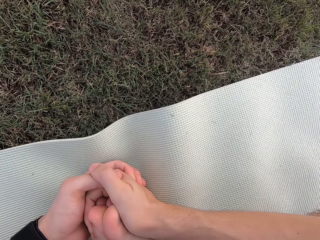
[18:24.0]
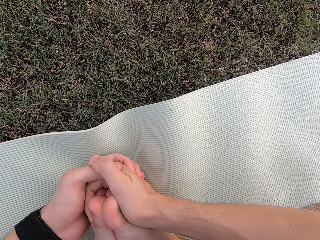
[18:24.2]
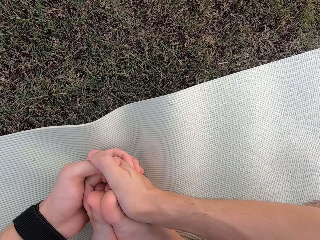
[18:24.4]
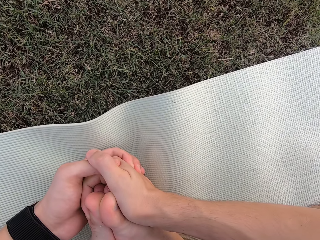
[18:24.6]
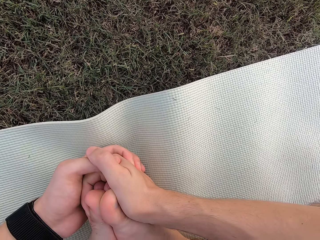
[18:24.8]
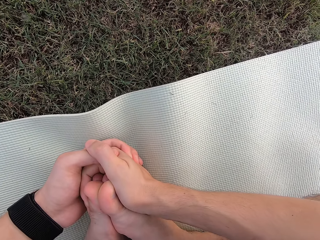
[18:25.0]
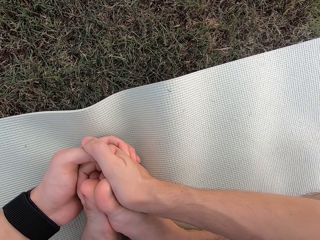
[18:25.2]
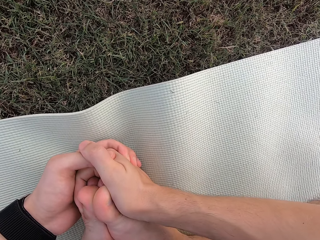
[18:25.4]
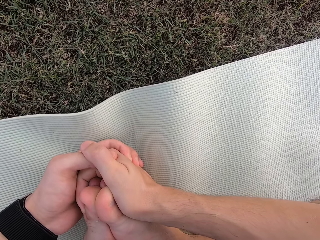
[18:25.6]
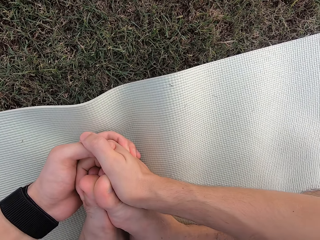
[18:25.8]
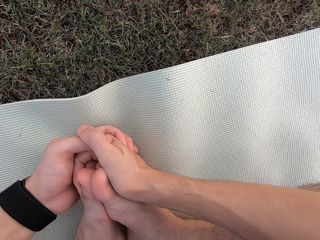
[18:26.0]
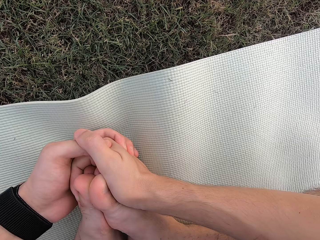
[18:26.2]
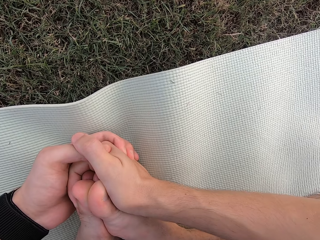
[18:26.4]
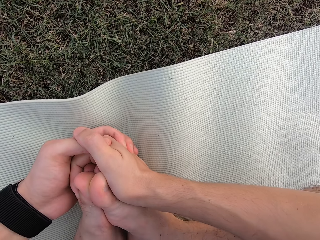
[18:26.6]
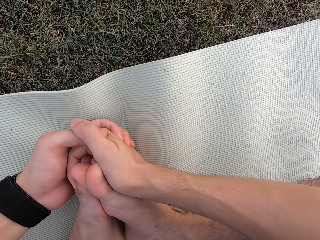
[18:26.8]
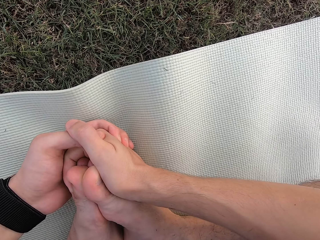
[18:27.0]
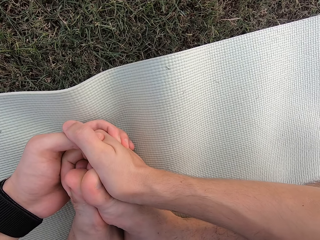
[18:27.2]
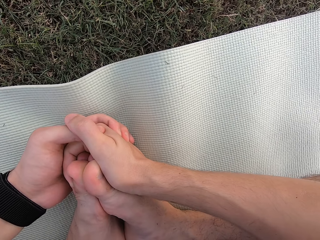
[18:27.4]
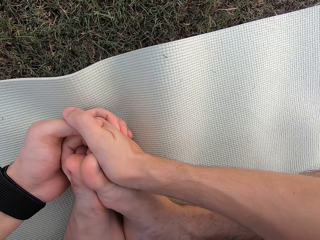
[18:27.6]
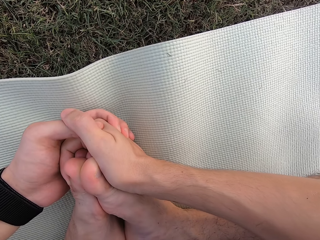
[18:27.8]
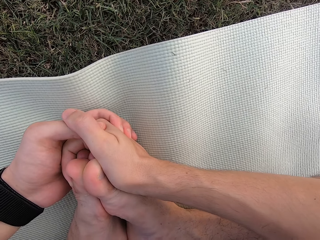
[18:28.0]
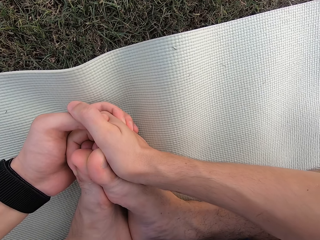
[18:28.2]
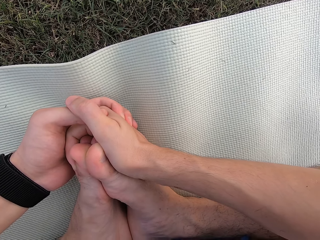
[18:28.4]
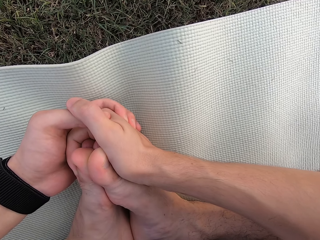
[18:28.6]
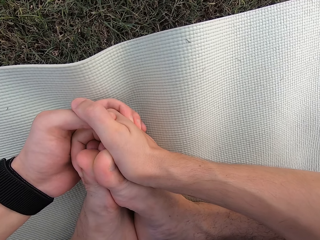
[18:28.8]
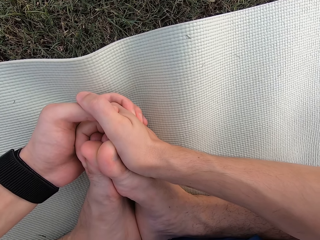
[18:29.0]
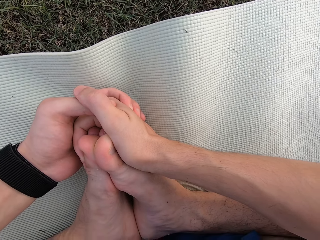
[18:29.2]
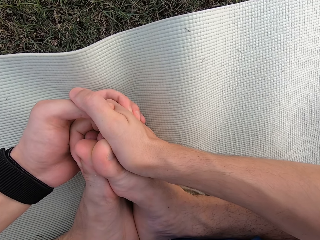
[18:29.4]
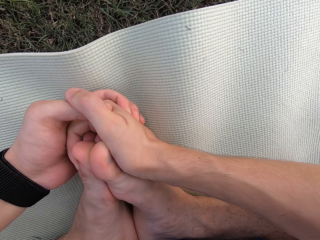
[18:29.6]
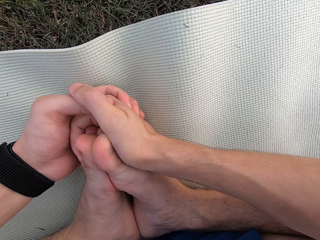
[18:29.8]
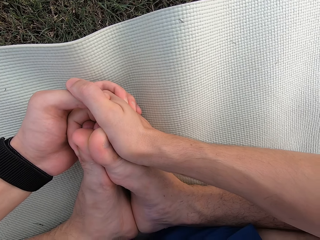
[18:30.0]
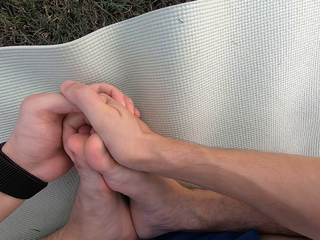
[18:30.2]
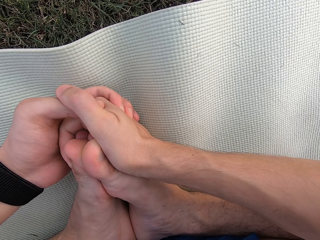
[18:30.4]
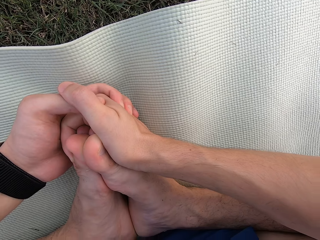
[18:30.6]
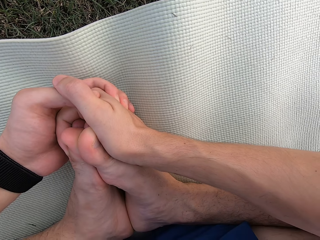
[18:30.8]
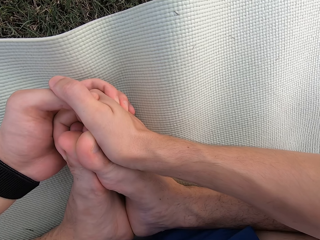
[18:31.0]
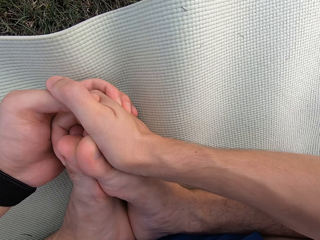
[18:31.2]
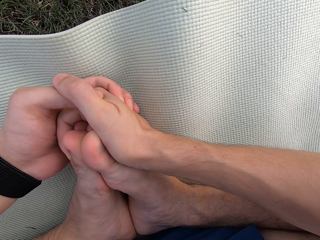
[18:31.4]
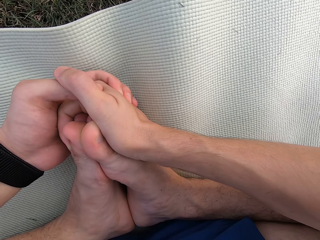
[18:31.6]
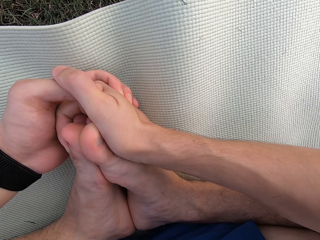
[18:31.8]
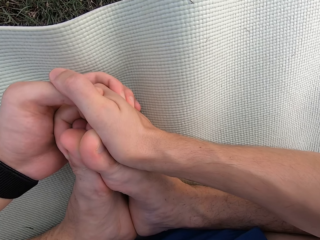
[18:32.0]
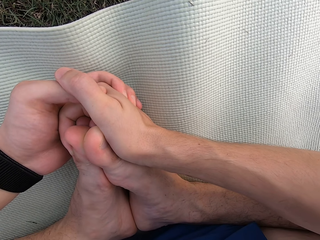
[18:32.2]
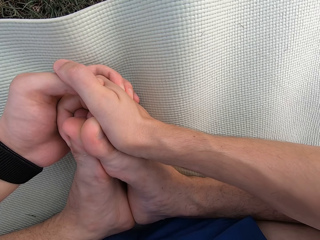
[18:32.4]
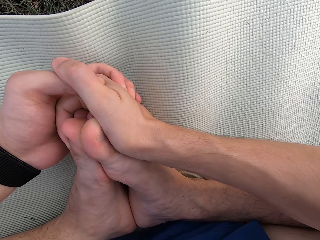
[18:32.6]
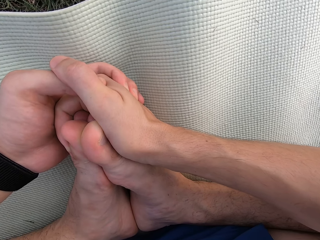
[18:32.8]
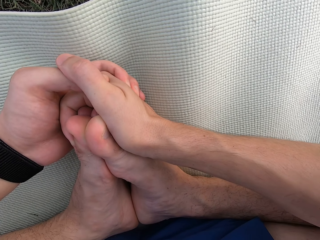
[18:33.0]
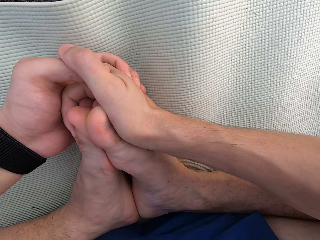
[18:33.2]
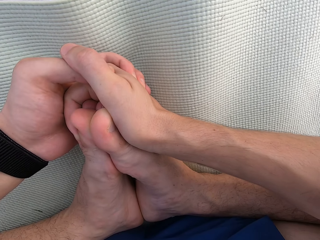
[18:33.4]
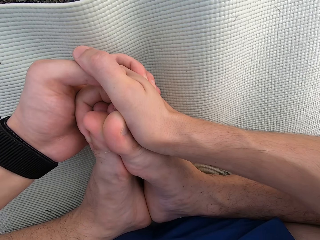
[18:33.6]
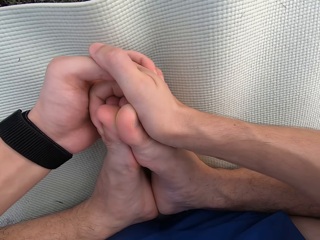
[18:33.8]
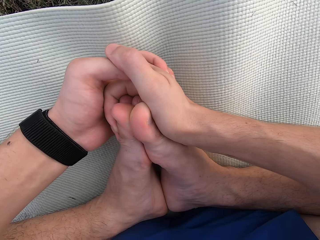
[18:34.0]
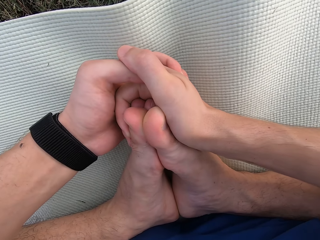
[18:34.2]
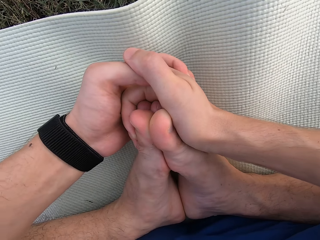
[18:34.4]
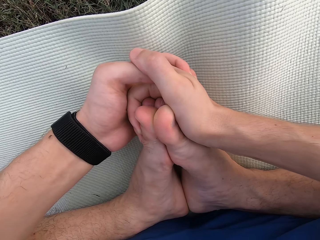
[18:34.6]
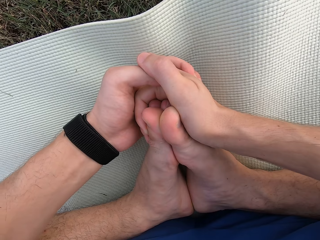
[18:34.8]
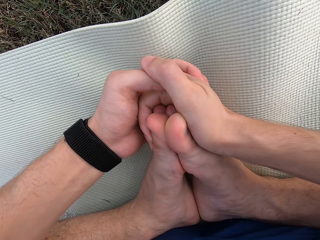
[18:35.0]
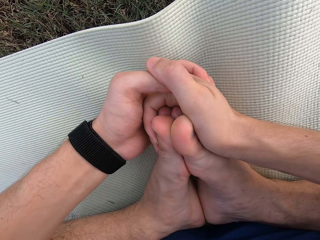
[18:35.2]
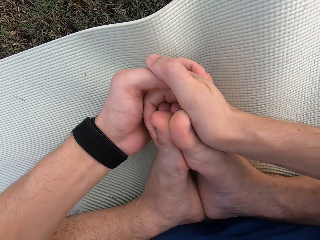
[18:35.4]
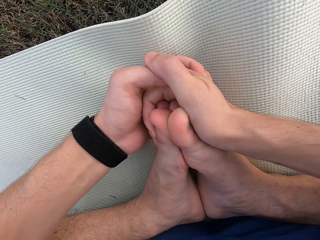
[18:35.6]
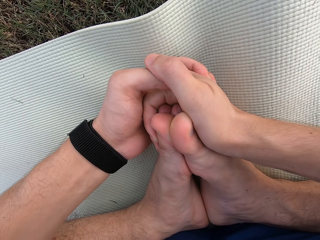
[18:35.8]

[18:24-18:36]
The camera wearer stares at the exercise mat.

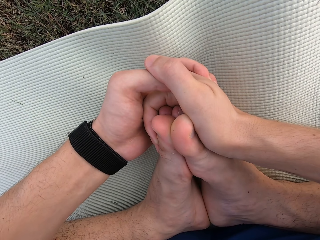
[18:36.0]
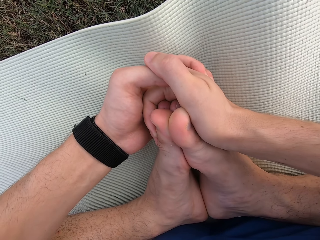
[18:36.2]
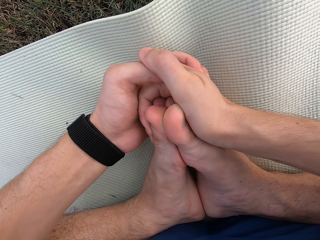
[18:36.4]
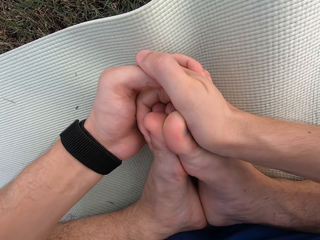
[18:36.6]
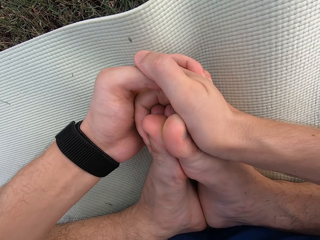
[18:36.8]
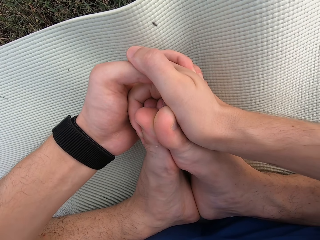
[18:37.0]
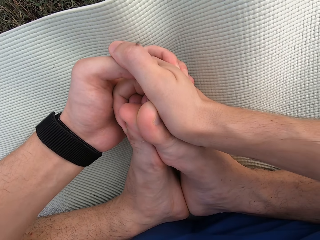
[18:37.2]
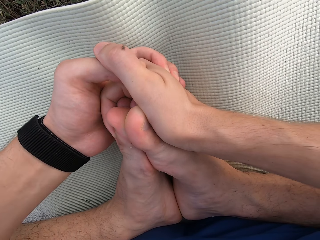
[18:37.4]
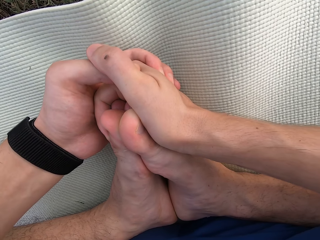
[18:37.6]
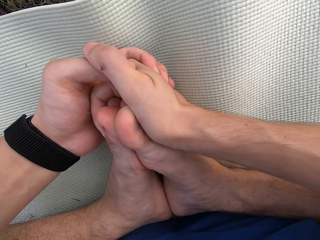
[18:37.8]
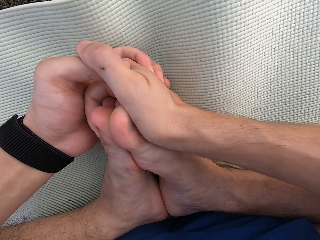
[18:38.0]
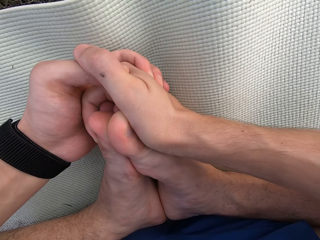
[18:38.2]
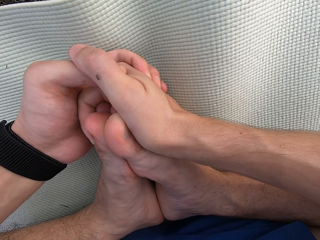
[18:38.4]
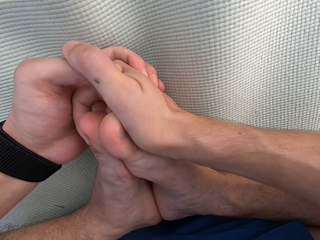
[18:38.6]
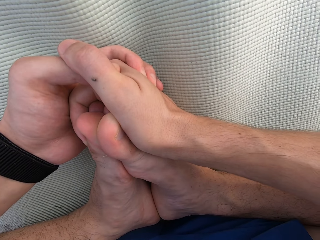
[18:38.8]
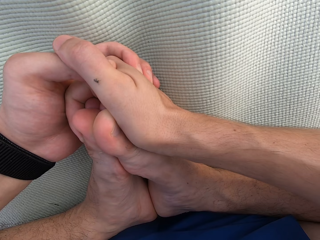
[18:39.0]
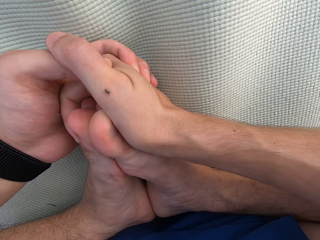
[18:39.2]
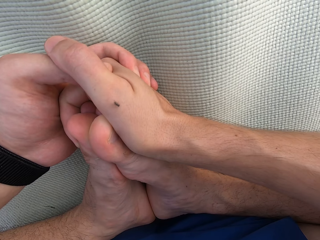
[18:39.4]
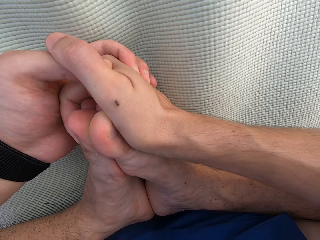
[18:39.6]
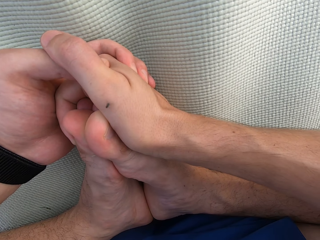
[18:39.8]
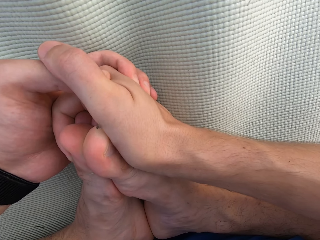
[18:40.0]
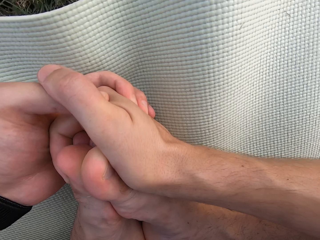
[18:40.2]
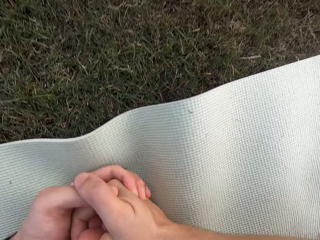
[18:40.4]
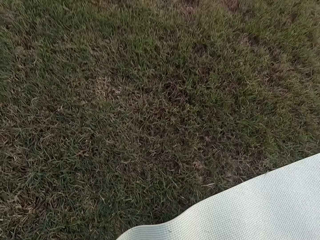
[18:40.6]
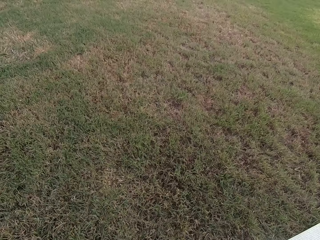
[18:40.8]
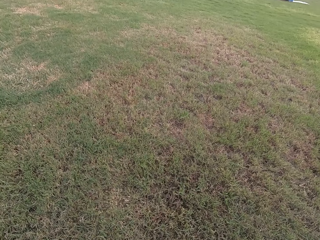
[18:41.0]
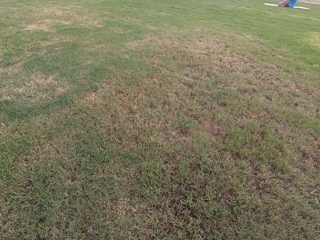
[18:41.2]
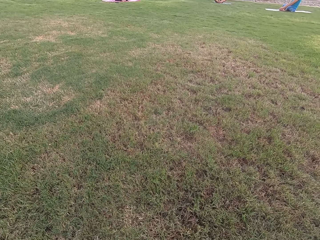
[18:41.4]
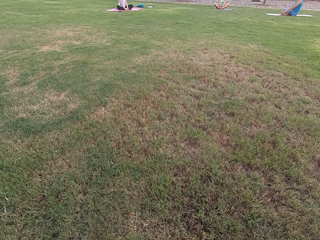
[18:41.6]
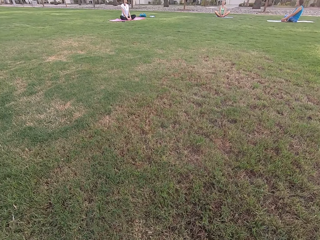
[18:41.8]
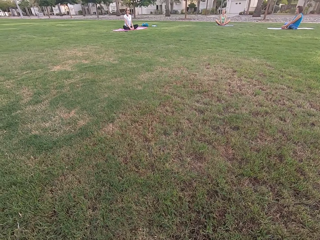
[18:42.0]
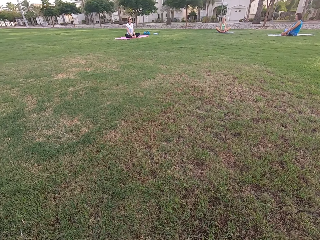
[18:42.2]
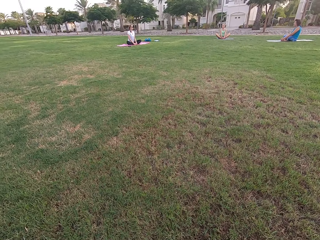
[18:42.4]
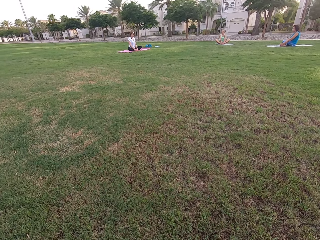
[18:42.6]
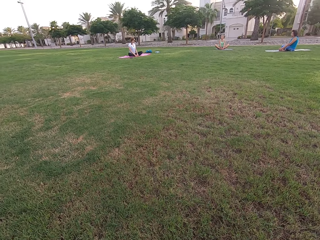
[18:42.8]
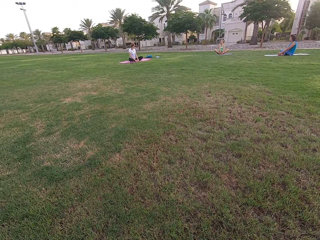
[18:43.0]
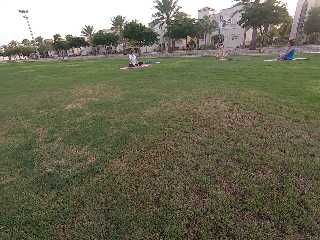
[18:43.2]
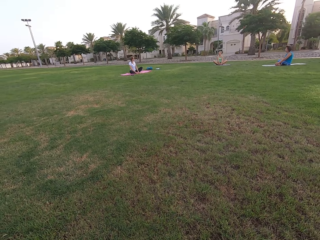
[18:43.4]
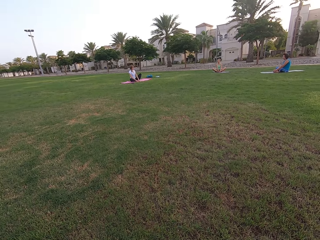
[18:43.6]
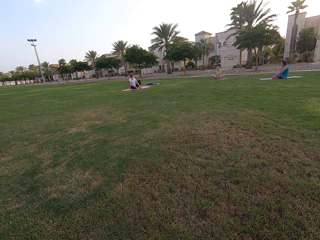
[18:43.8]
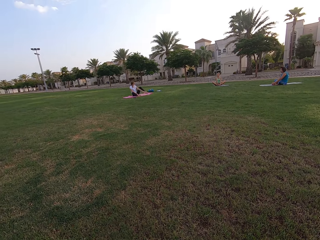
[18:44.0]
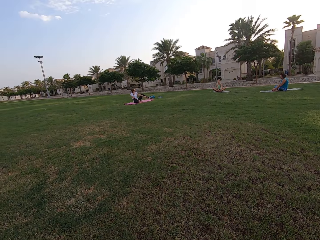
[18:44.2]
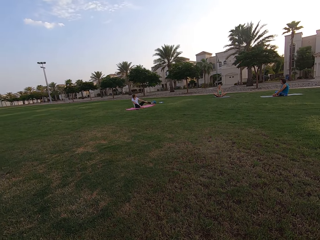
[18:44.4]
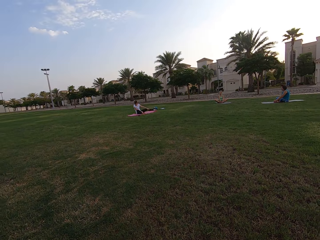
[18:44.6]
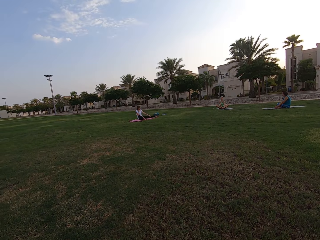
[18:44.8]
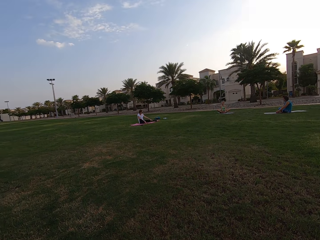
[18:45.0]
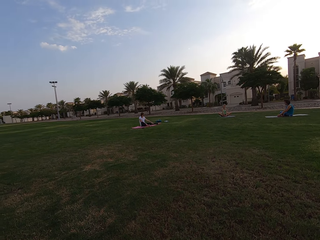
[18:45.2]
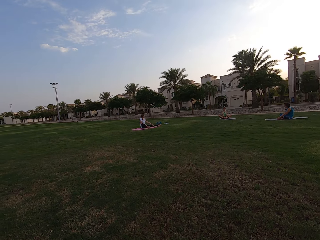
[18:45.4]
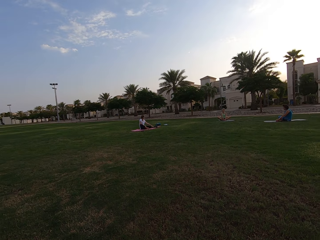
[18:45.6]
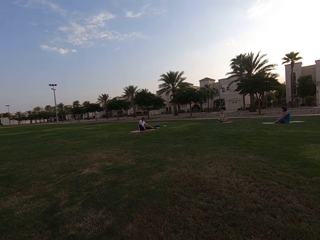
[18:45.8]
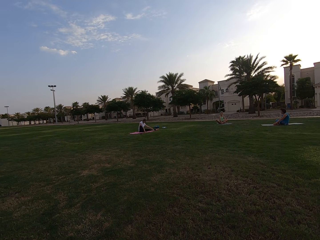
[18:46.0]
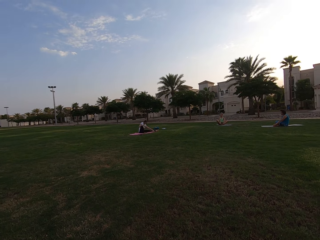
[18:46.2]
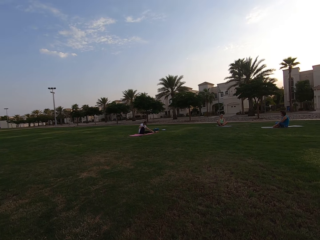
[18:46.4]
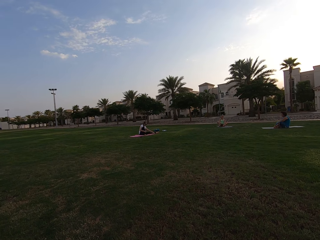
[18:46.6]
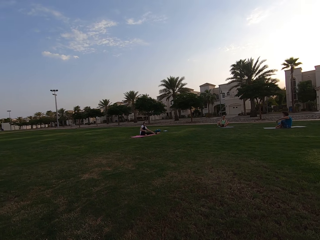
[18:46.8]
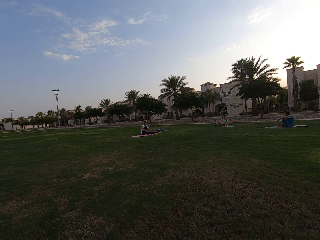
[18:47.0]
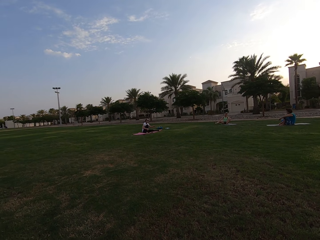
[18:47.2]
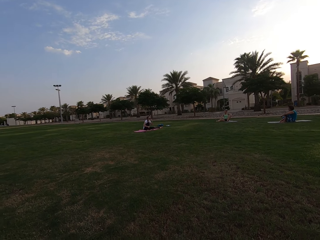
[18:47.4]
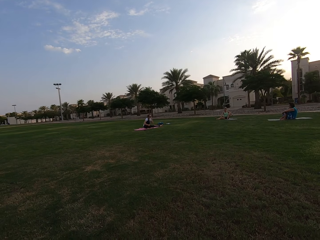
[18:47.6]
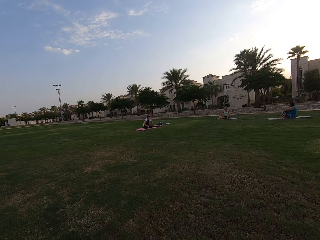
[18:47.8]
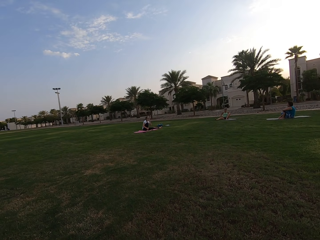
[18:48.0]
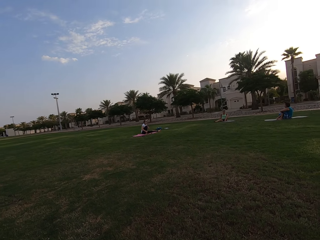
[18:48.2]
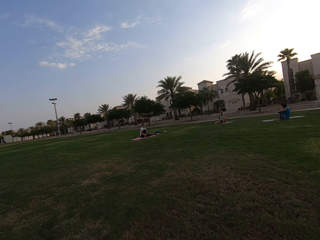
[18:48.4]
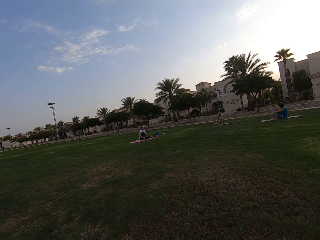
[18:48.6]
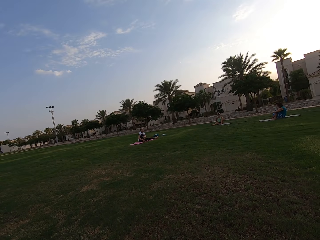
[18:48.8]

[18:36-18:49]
The camera wearer looks around the field. They stare at three persons on the field.
